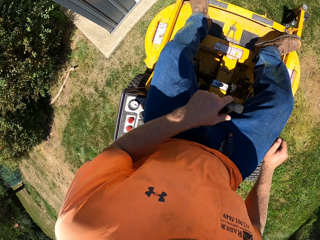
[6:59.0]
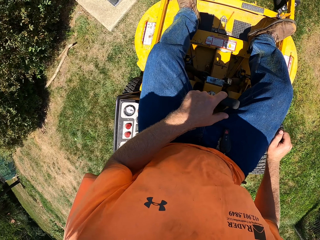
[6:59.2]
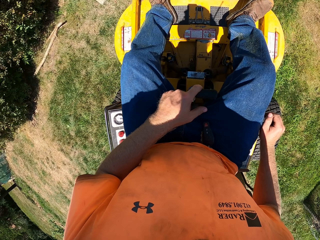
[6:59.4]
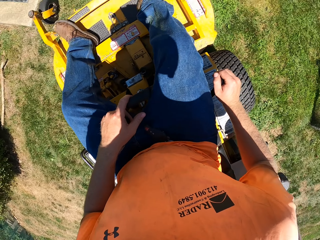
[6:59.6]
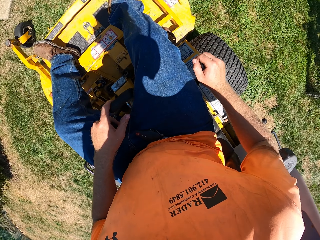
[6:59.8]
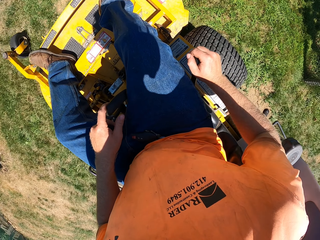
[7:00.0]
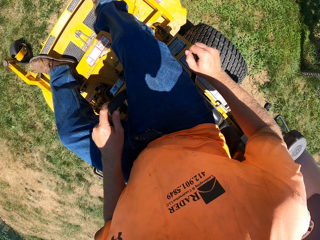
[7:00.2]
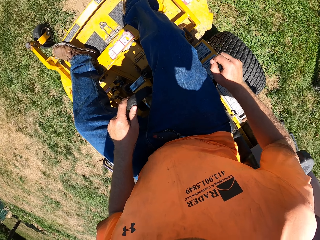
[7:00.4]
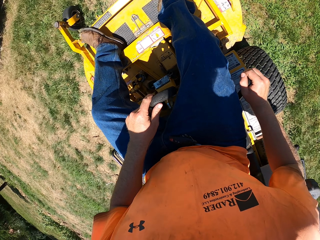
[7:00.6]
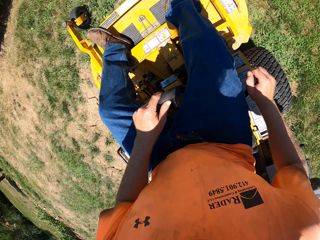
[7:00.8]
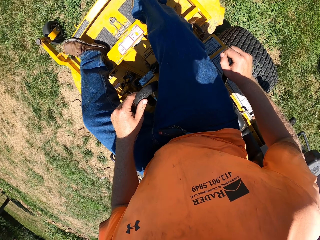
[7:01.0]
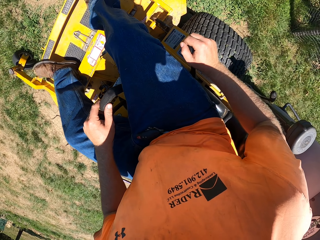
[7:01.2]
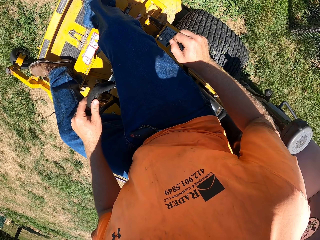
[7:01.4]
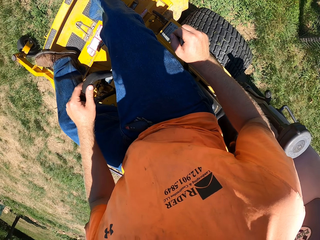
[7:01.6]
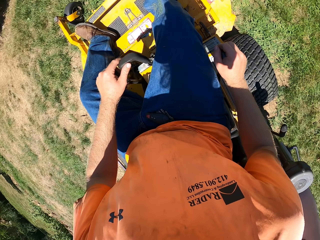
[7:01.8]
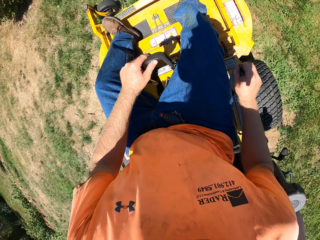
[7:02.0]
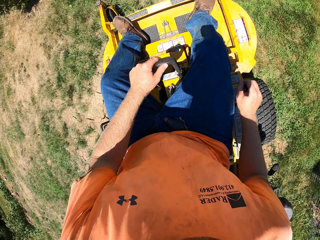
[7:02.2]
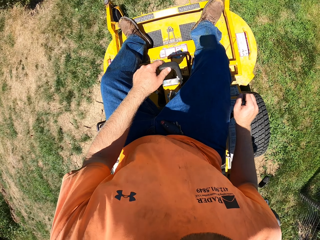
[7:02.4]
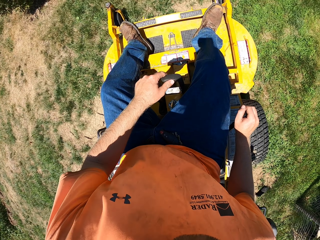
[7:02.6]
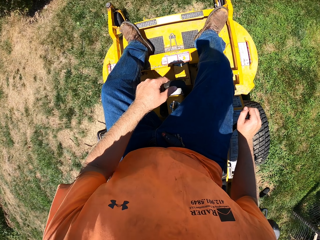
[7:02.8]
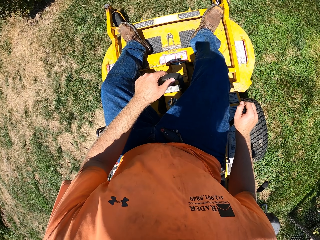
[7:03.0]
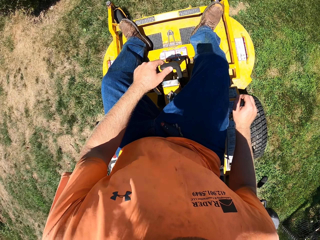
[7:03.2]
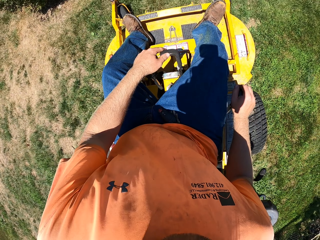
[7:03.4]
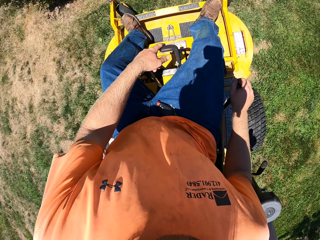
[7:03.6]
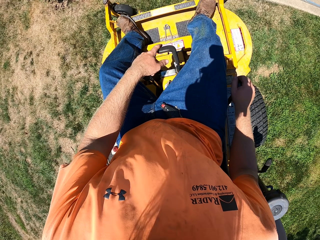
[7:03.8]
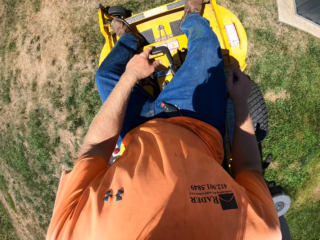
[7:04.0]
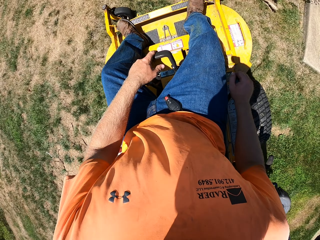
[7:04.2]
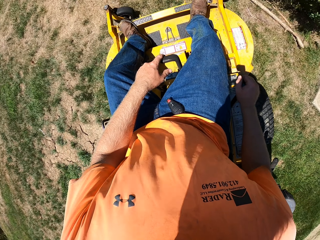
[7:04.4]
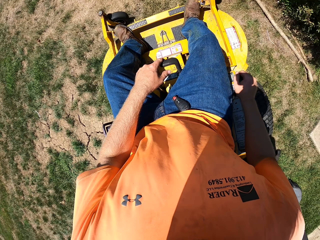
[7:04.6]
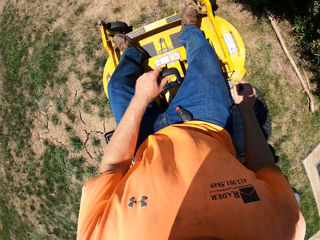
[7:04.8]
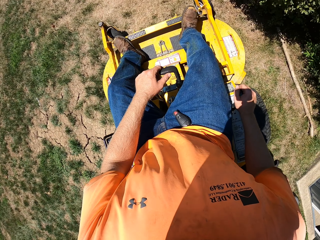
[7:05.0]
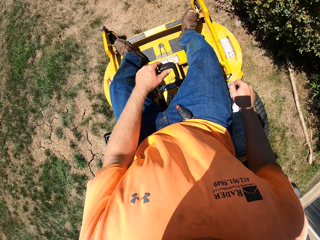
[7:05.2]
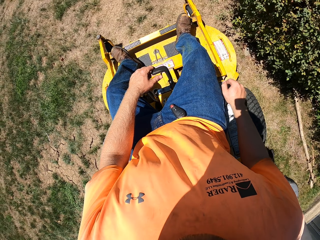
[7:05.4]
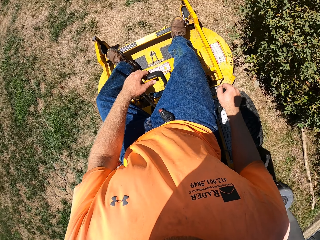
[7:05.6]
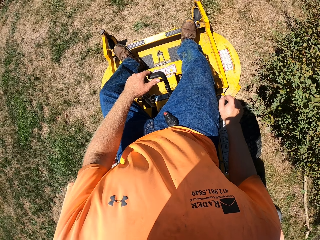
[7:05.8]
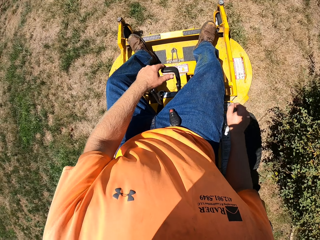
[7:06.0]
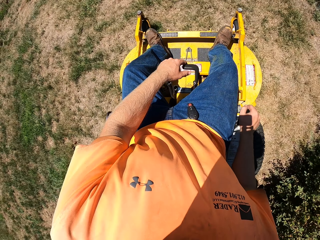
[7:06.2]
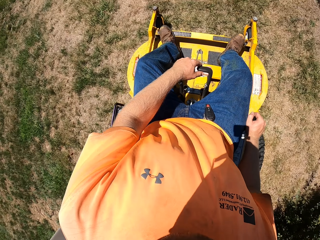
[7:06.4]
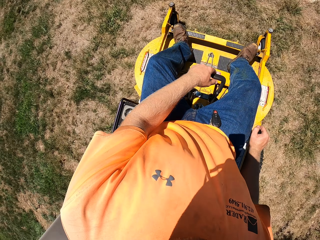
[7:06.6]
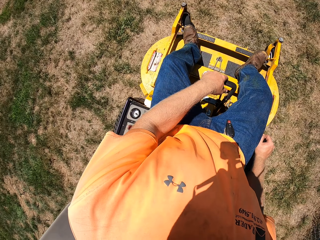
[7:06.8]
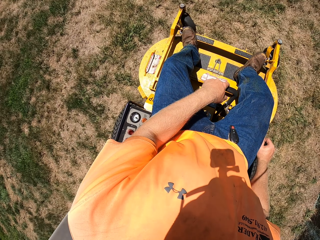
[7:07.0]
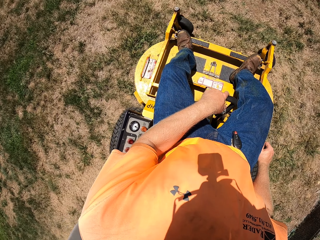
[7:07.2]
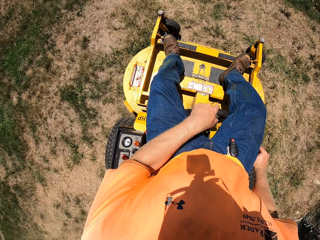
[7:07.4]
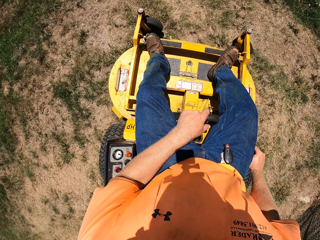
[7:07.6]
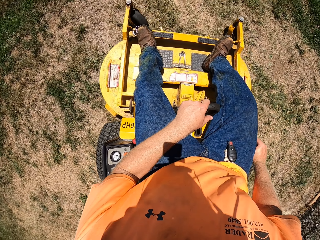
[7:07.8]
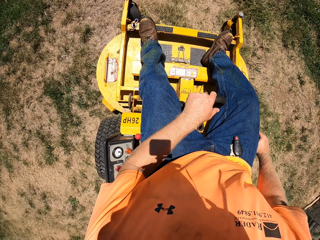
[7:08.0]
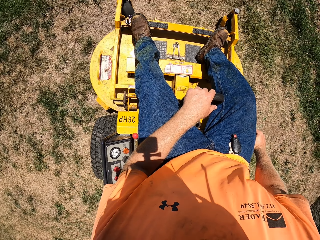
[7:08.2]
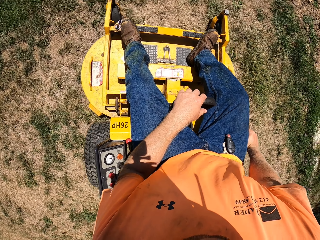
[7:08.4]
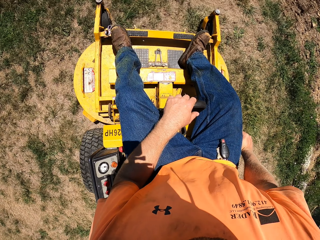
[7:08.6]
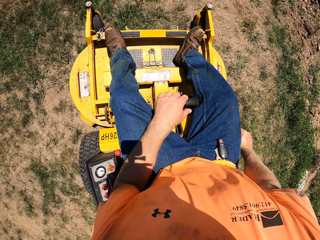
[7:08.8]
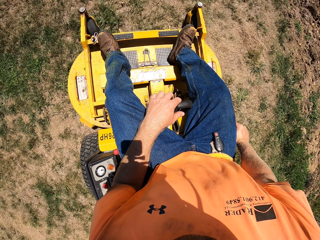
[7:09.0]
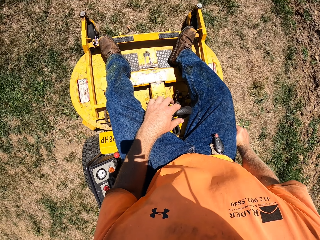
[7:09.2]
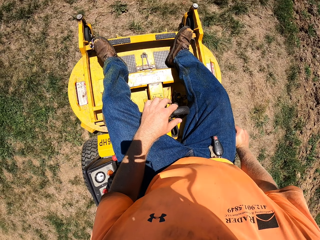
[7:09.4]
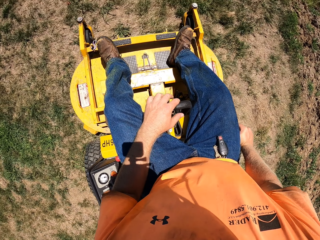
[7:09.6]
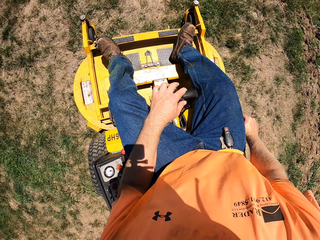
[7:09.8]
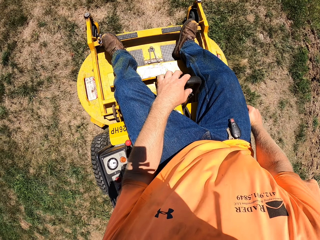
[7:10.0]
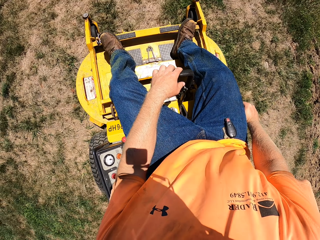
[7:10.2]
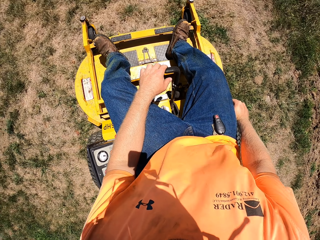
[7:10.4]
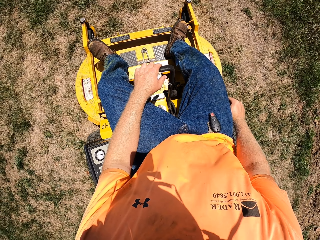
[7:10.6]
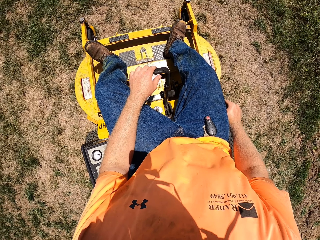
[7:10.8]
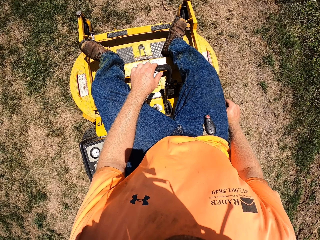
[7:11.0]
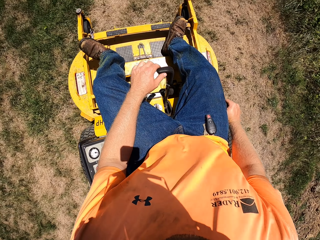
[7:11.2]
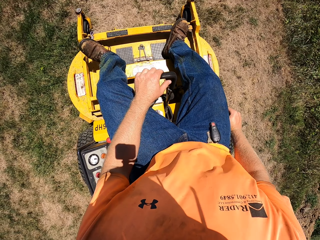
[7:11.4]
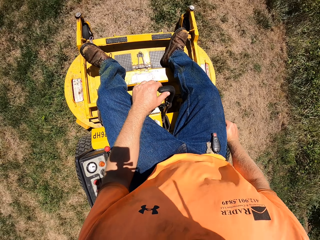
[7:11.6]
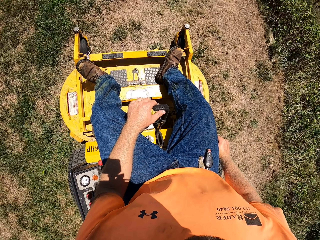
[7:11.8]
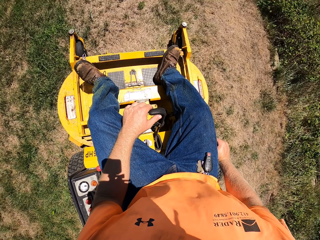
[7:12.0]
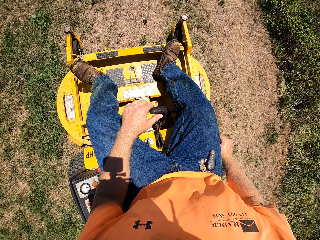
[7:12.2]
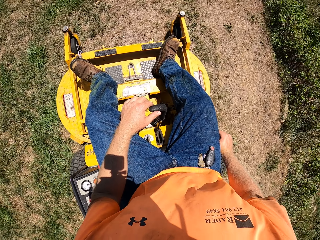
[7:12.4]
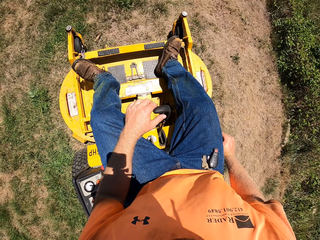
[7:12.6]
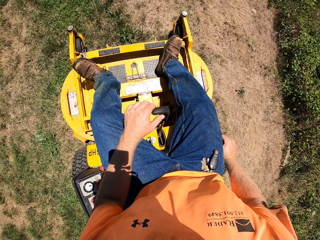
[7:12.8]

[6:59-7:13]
The camera wearer drives the lawn. They rotate the lawn. They drive the lawn.

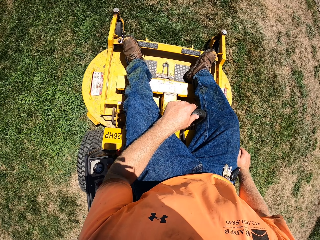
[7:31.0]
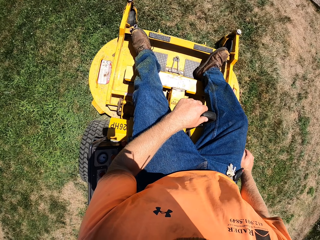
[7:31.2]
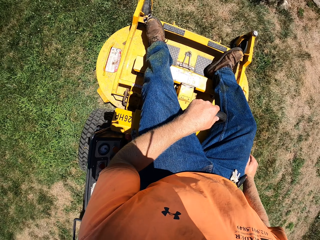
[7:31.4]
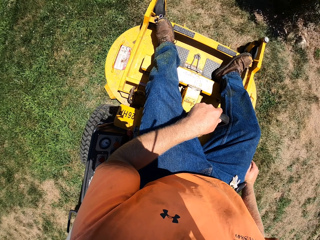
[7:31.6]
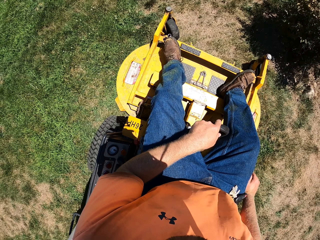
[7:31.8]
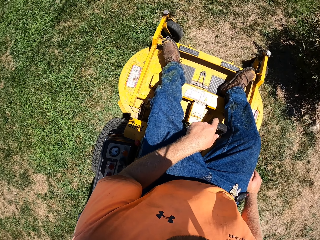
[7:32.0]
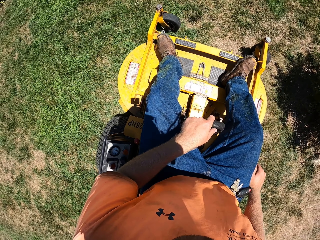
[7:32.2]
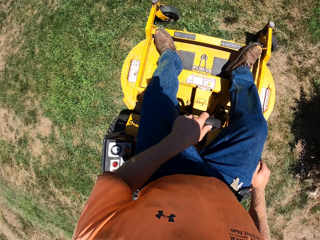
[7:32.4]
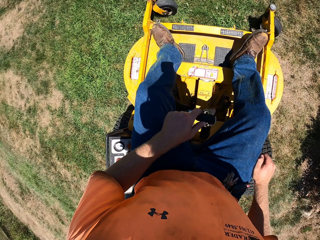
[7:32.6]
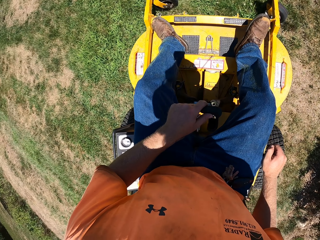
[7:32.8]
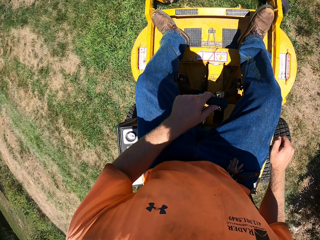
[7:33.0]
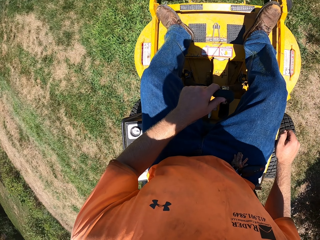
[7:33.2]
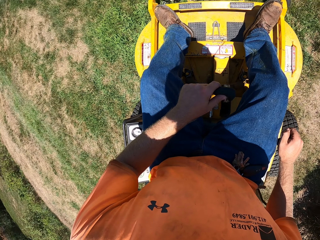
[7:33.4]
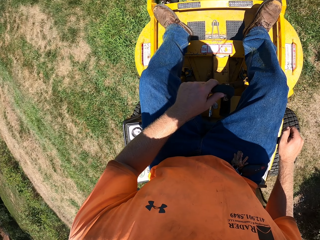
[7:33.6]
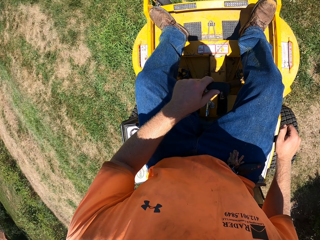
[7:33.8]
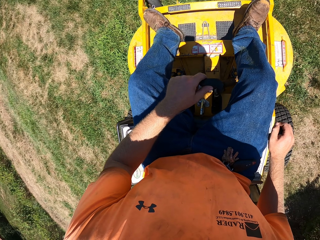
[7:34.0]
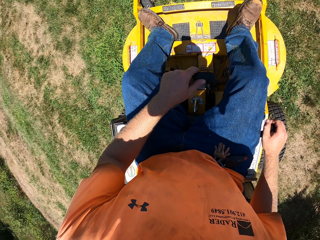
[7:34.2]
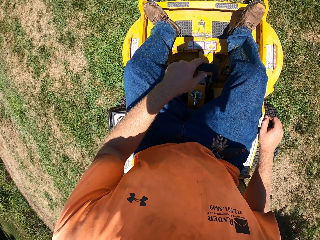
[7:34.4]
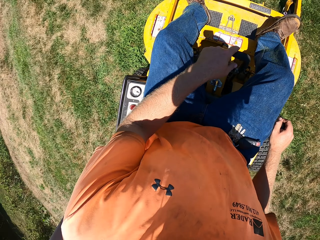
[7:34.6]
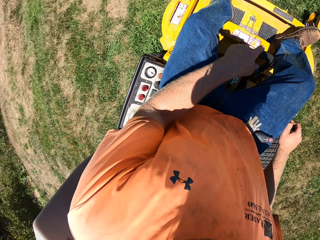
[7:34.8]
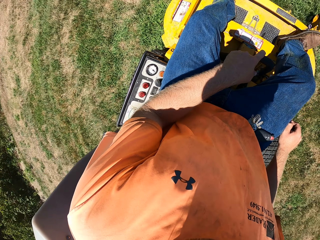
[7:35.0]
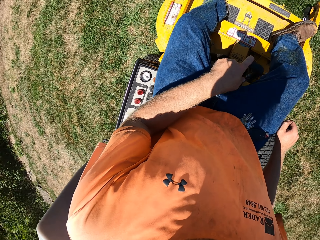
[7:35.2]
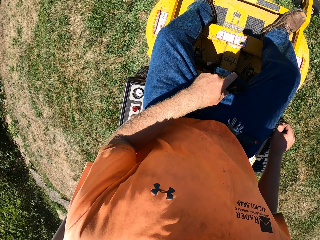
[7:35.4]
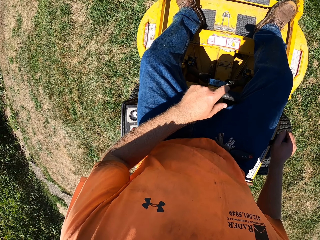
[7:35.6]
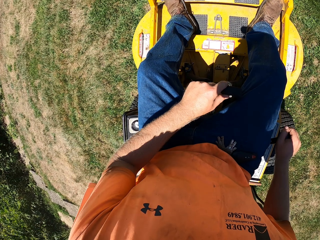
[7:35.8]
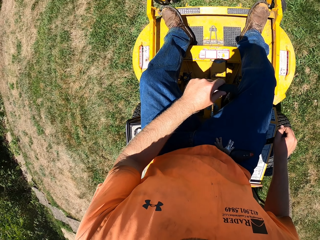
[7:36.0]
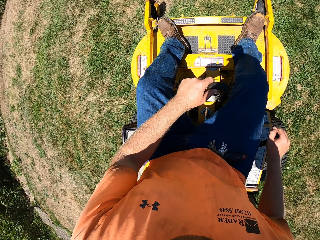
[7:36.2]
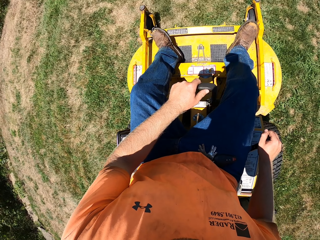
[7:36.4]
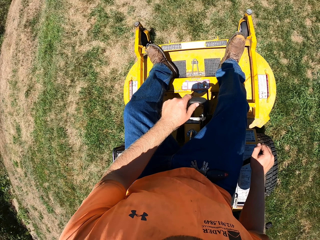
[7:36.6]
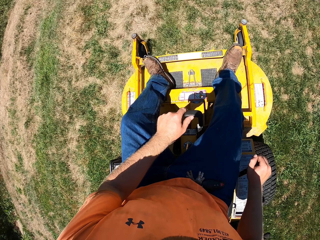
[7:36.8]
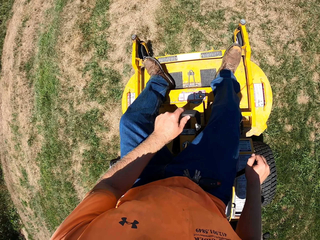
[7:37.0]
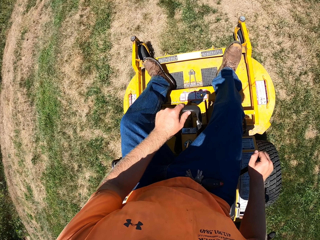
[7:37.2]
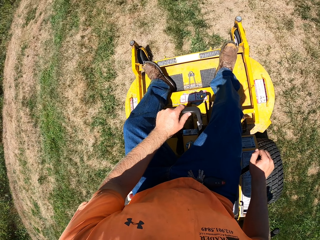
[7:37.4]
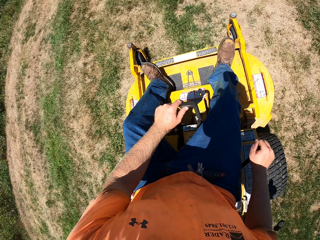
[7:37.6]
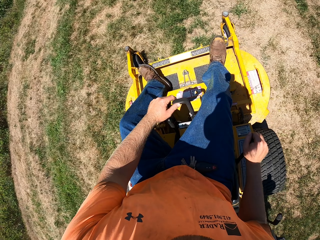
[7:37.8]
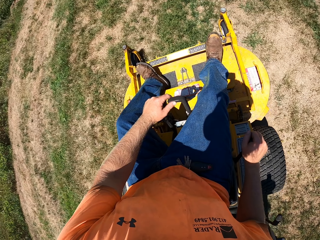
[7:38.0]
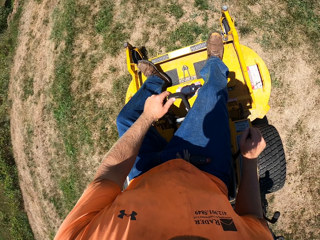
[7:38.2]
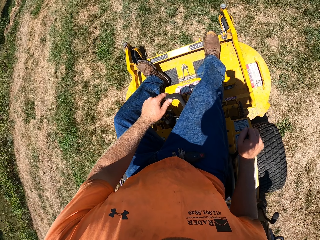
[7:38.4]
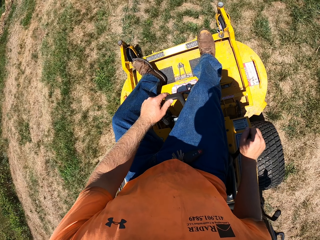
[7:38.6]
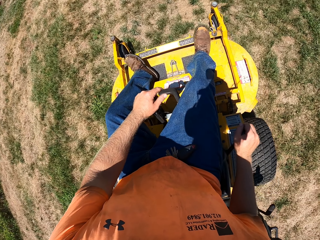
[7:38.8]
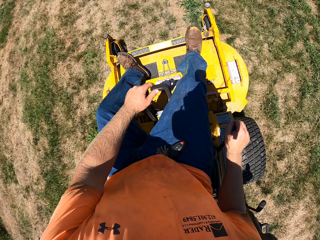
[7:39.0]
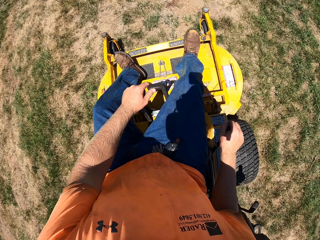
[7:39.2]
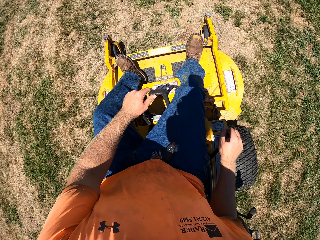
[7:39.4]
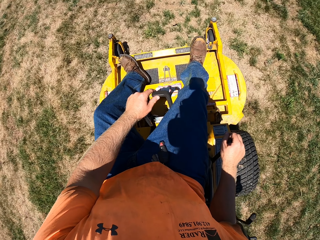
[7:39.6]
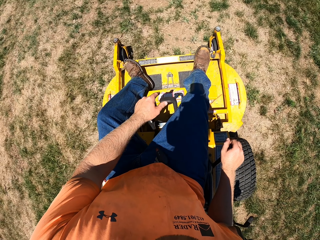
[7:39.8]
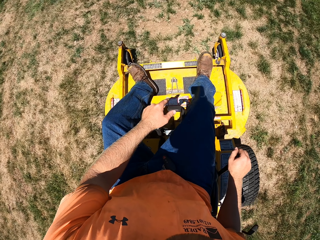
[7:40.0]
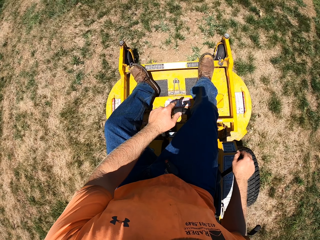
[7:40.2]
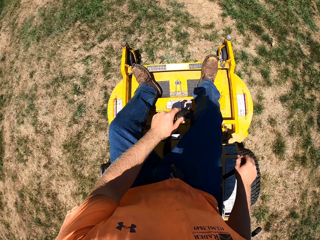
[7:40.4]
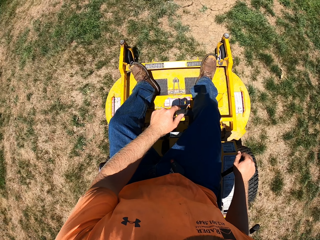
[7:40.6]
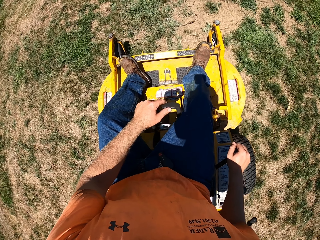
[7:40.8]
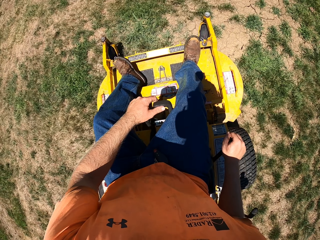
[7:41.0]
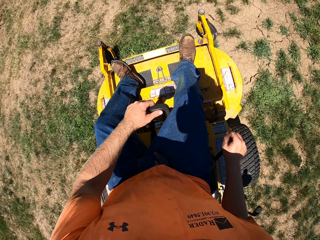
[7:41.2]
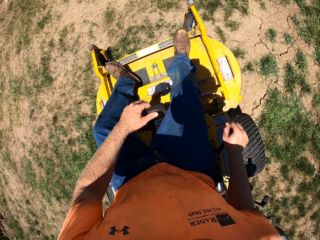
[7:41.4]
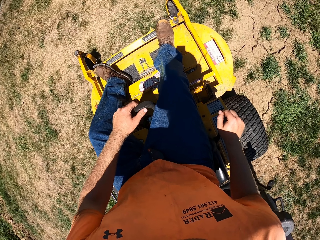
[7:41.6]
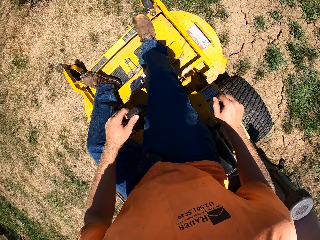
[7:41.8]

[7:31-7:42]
The camera wearer drives the lawn. They rotate the lawn. They drive the lawn.
